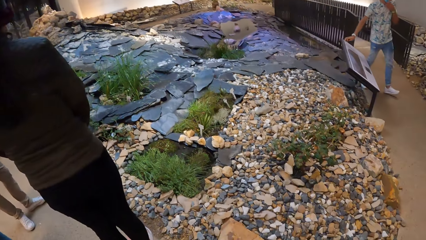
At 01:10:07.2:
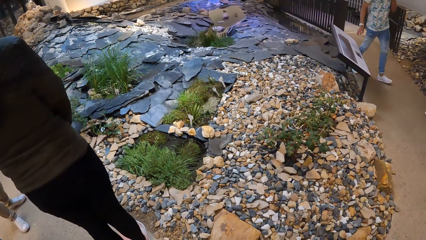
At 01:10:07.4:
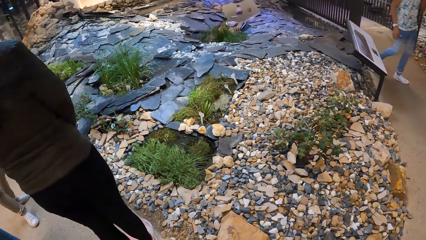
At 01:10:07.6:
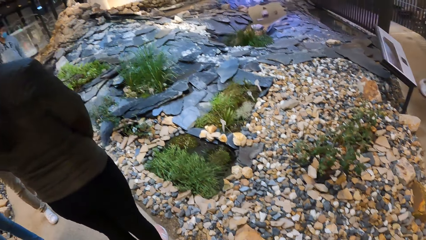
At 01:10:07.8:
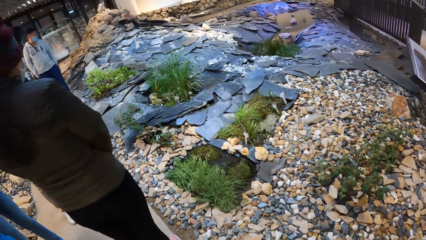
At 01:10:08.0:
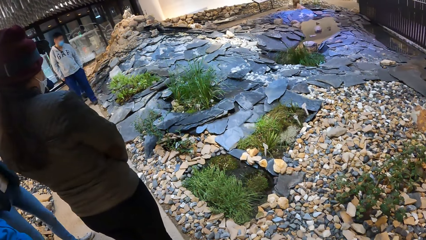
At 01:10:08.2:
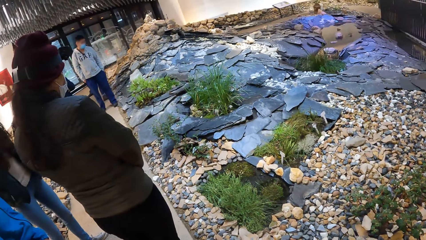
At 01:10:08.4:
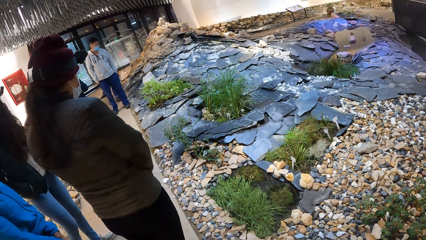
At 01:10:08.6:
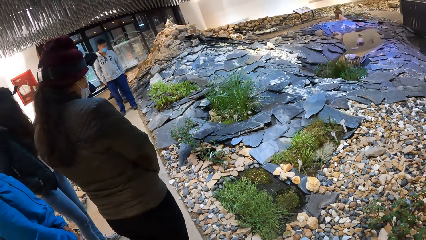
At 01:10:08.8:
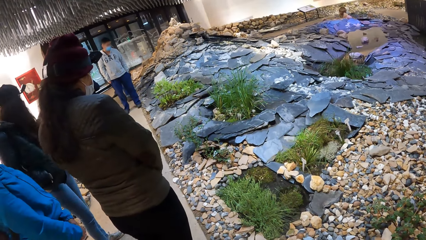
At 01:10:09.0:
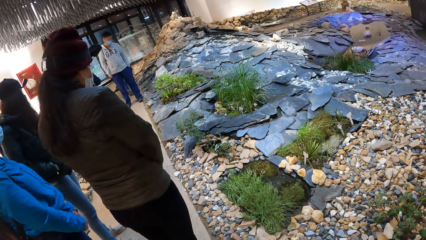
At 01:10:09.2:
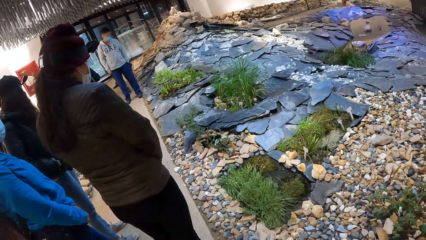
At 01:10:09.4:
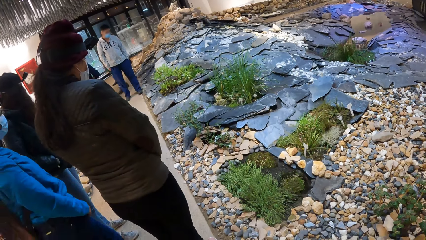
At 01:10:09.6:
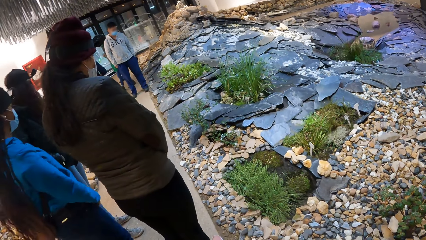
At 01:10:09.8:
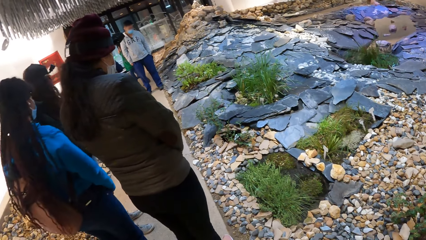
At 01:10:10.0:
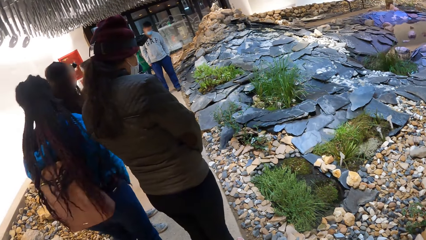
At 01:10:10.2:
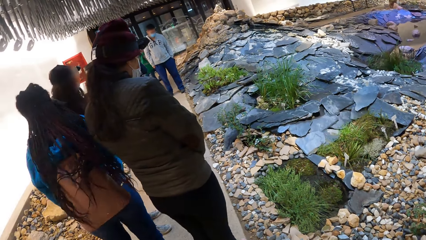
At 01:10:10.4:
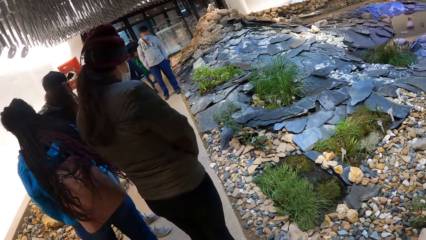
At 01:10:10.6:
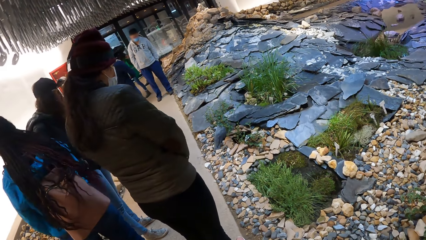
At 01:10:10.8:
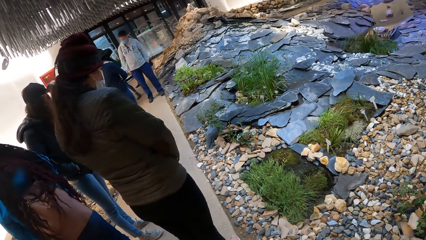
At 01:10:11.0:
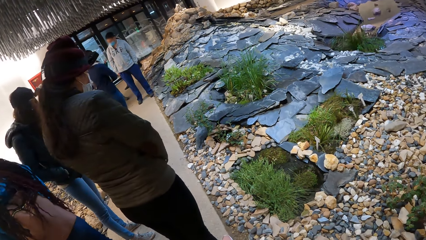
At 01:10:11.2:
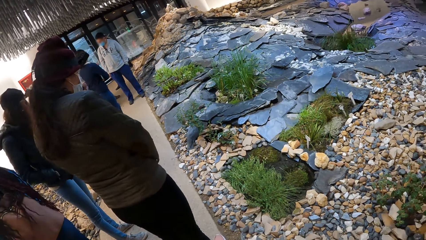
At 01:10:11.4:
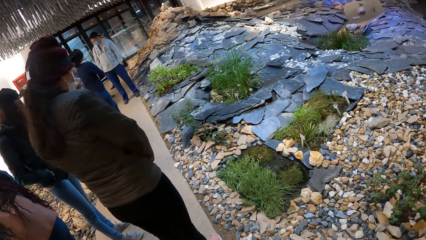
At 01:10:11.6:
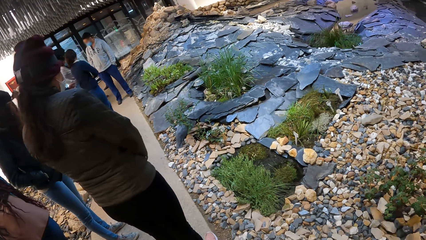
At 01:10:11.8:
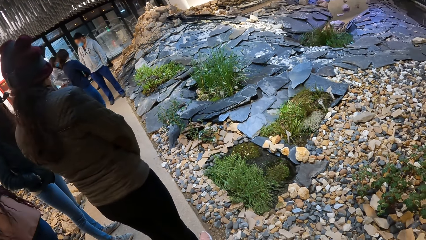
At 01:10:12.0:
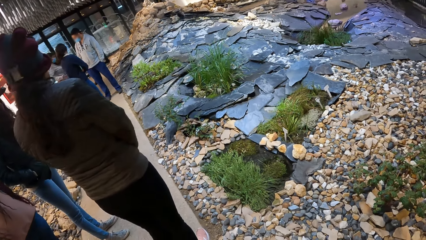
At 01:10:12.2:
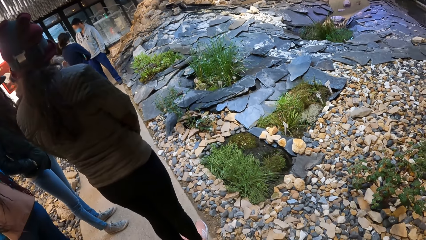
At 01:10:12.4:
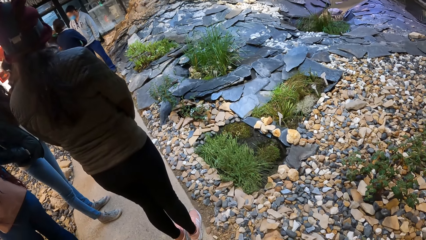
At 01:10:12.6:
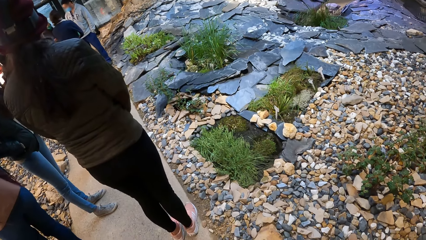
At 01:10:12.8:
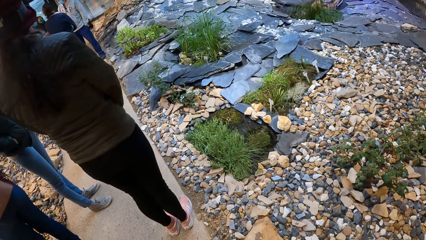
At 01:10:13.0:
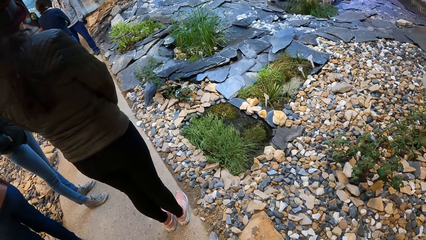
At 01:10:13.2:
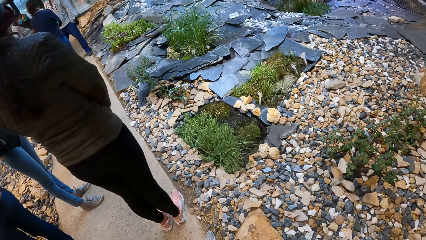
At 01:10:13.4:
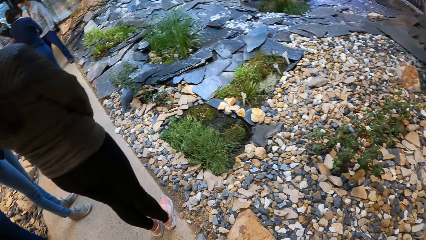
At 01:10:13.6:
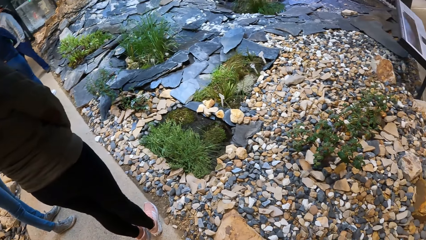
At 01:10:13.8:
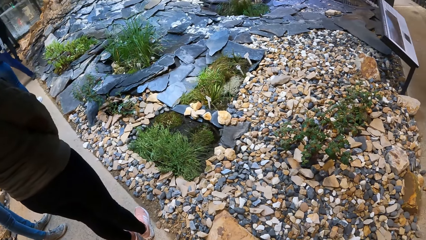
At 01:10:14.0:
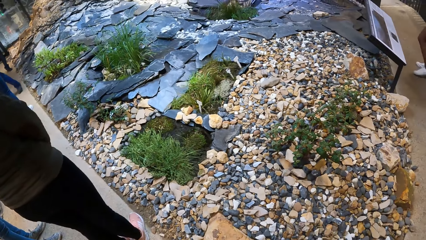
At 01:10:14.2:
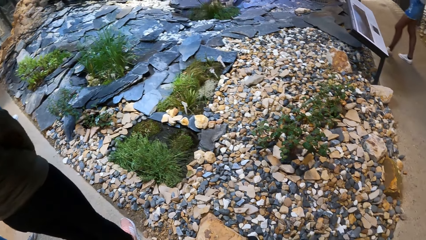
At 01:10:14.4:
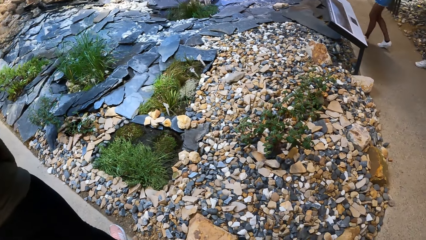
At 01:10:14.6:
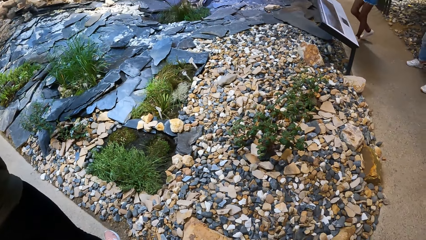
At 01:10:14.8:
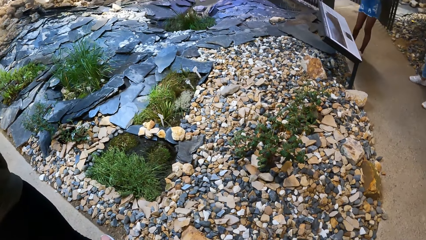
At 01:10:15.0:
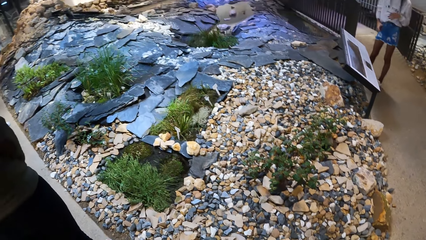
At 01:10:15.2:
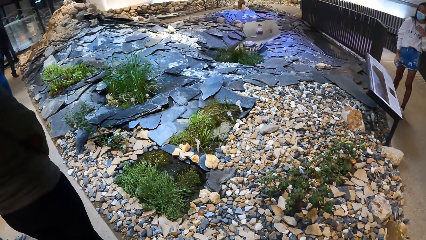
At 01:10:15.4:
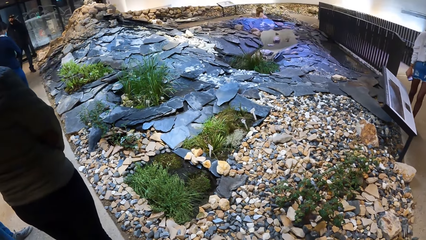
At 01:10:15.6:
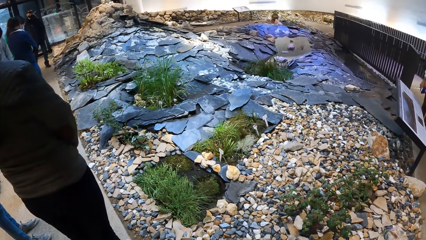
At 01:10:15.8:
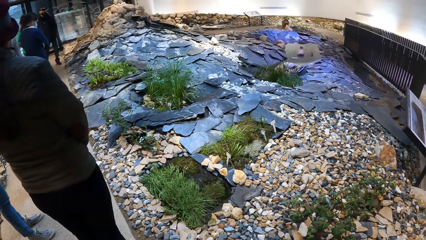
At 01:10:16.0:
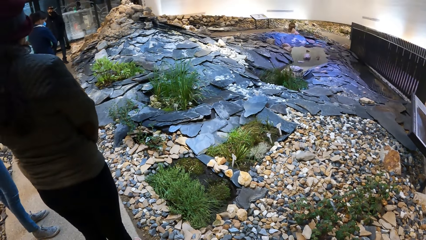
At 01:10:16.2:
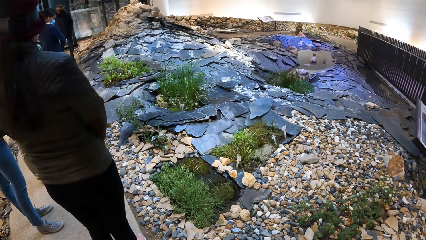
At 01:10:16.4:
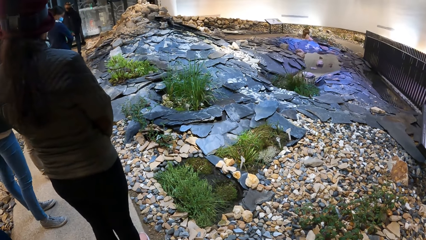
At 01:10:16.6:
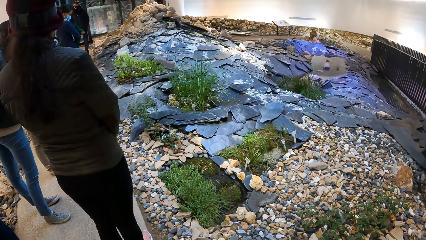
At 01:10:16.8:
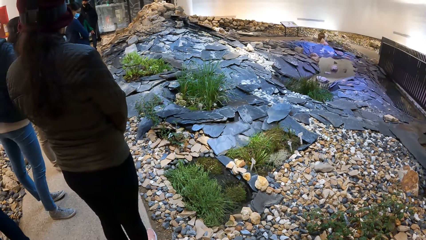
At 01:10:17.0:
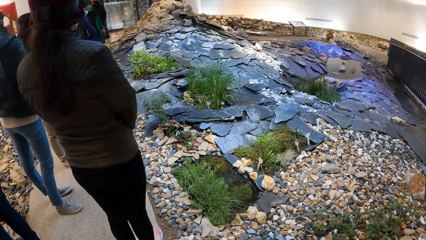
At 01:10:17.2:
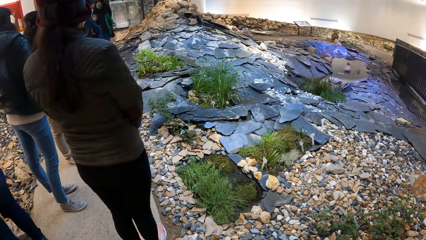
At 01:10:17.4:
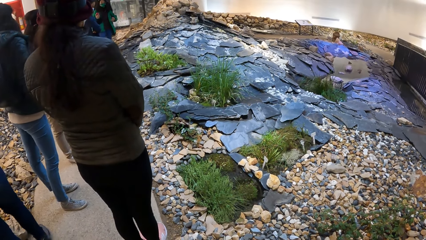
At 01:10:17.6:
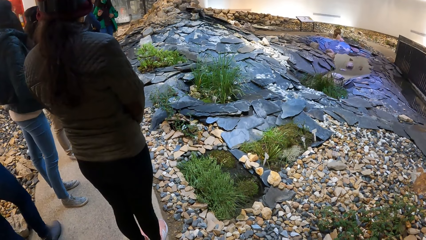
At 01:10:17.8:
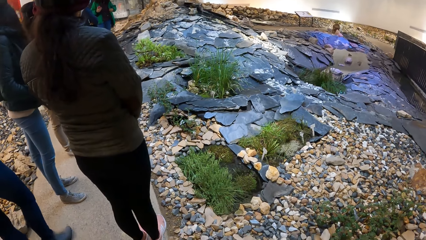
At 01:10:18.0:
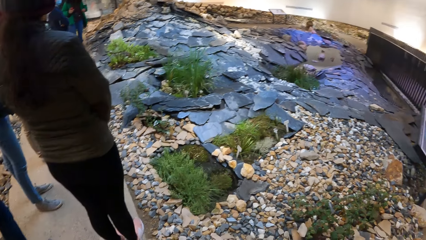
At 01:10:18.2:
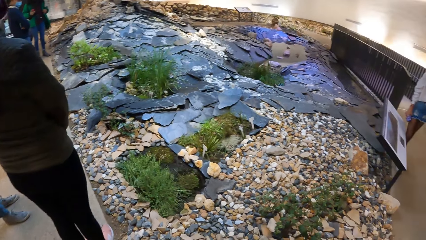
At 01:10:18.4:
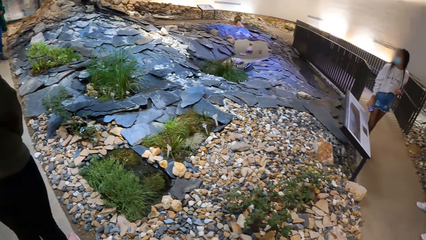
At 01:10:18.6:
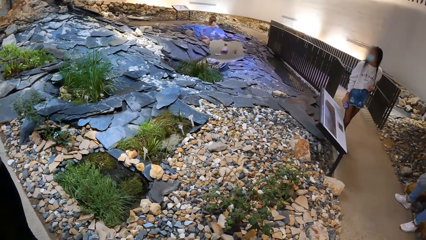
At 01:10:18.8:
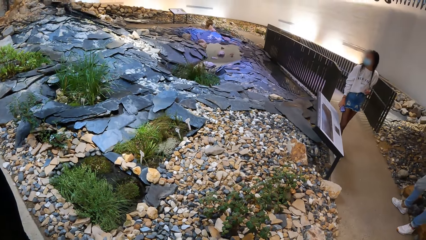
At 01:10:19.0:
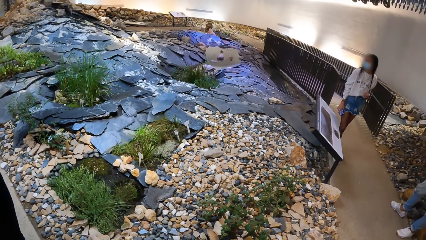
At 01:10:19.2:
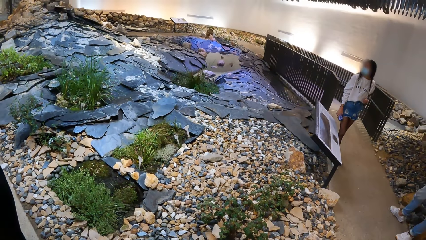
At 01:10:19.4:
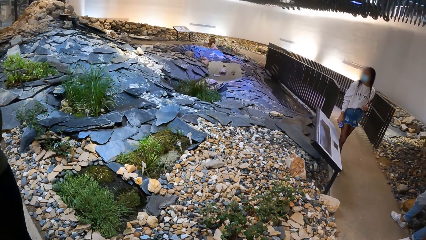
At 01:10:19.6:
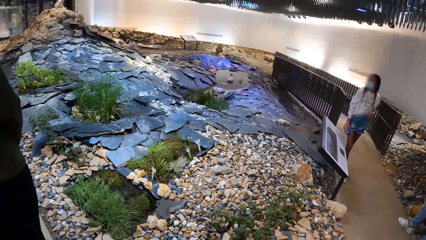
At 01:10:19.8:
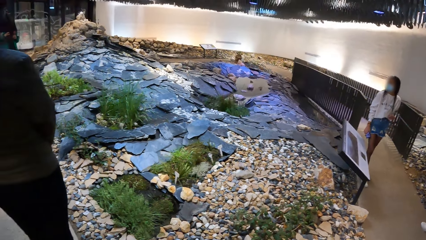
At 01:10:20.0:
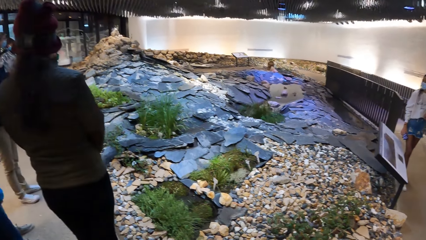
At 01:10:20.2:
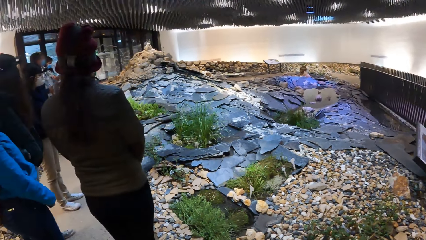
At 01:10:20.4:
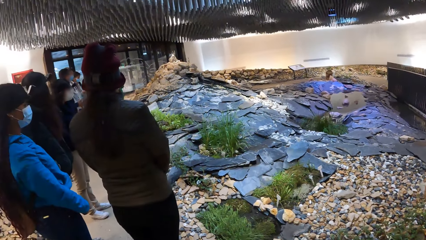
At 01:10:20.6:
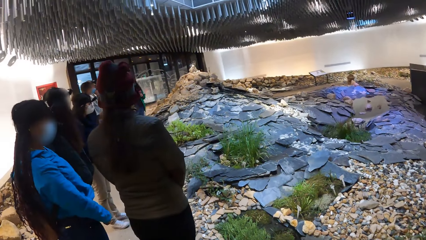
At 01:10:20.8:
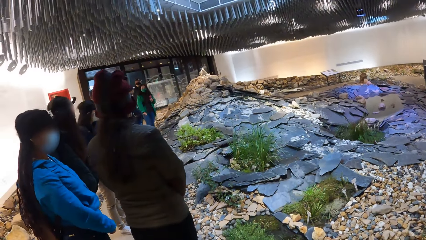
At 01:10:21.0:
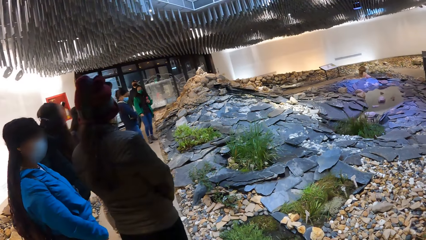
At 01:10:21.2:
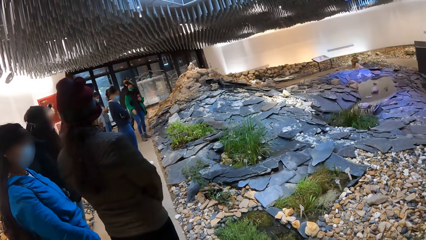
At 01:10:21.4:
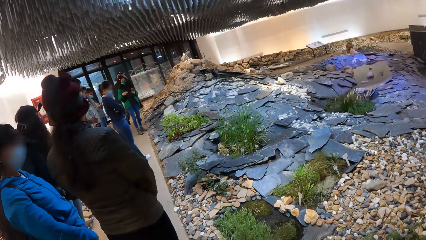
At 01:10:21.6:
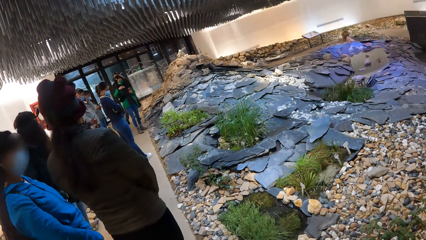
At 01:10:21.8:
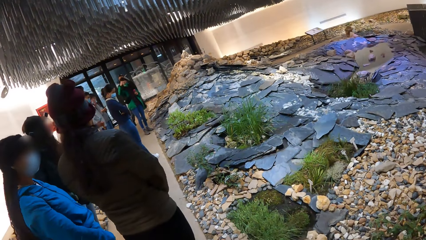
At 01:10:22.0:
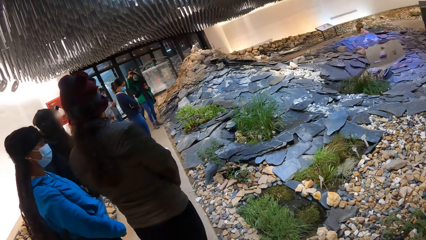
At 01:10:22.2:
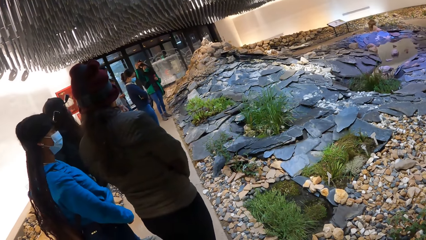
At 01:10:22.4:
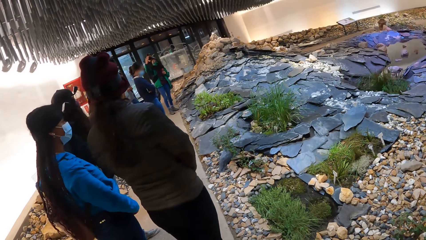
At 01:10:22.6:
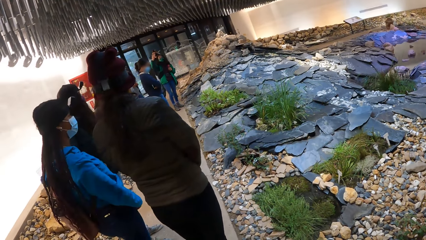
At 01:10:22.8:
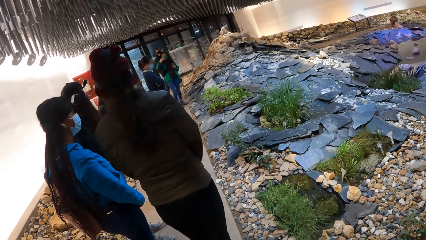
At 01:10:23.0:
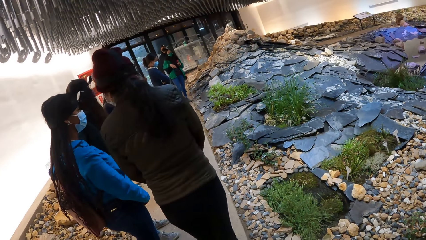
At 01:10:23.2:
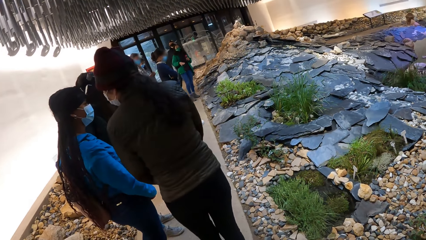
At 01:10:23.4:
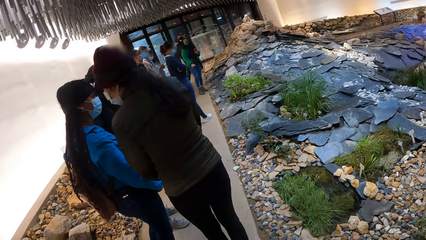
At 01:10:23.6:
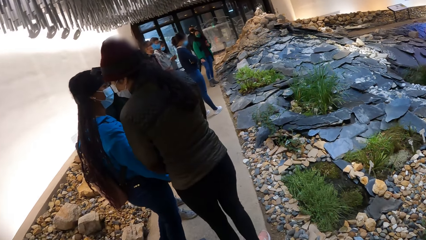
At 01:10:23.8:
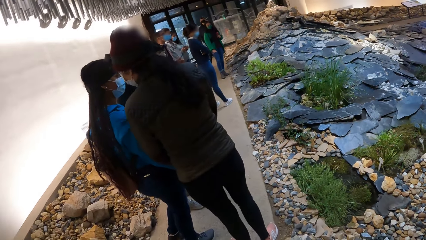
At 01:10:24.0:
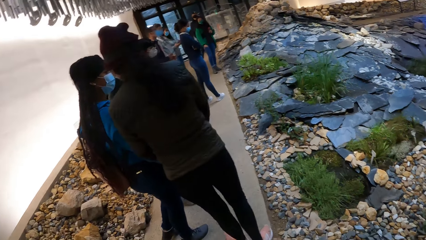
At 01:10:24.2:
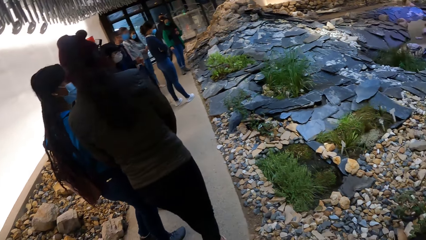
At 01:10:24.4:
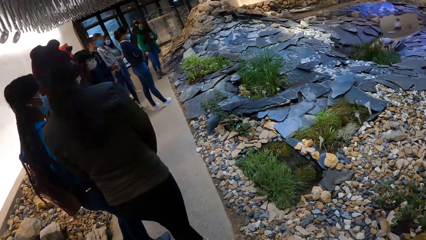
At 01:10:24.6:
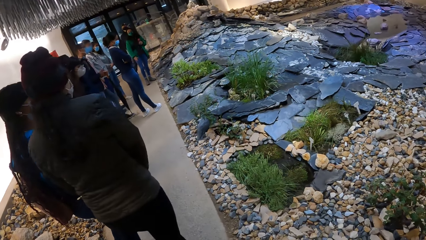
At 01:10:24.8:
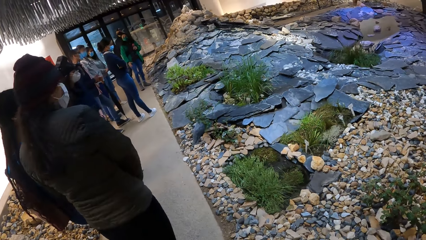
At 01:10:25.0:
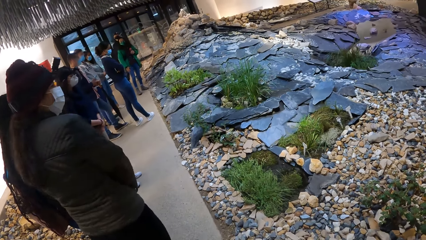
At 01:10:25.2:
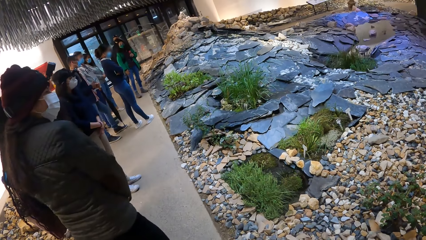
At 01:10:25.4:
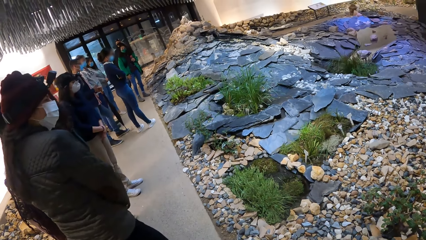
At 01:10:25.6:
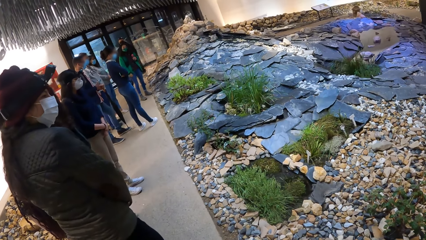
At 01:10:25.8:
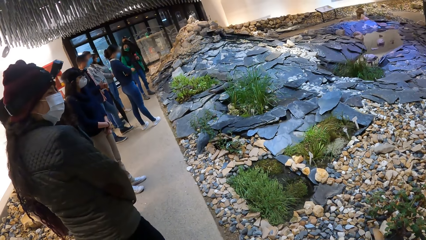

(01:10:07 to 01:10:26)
A man steps forward. The camera wearer looks around. A lady steps forward. The camera wearer looks around. Another lady touches the hair. The camera wearer looks around.
